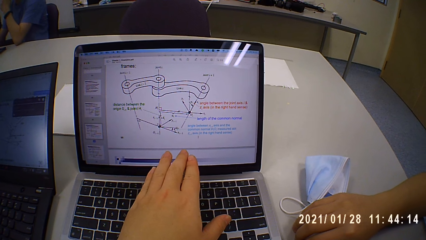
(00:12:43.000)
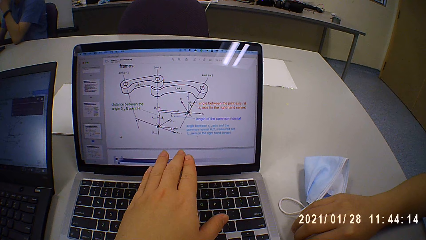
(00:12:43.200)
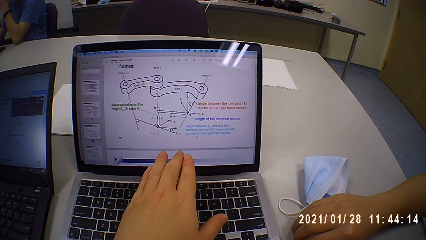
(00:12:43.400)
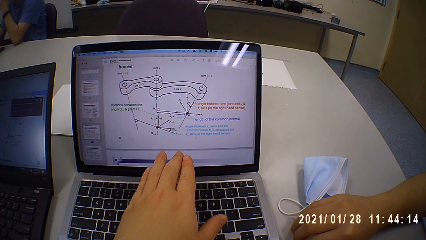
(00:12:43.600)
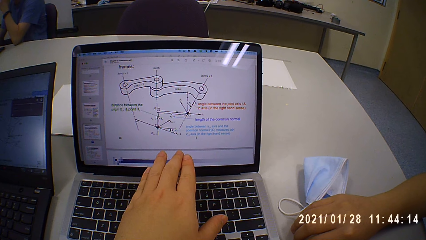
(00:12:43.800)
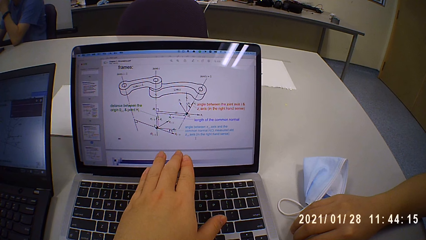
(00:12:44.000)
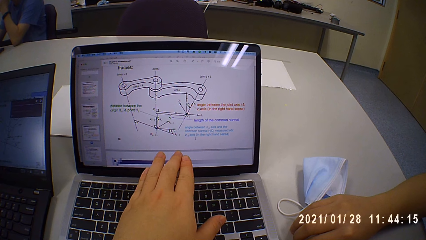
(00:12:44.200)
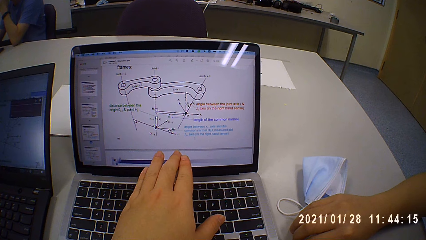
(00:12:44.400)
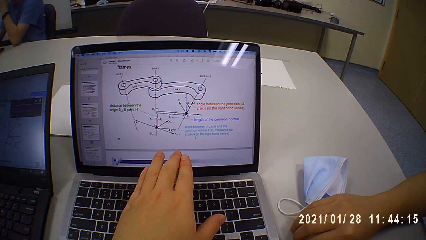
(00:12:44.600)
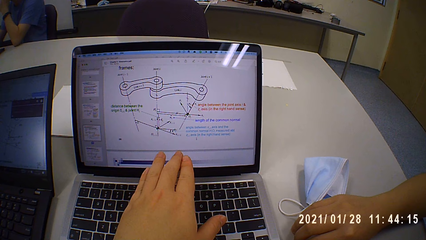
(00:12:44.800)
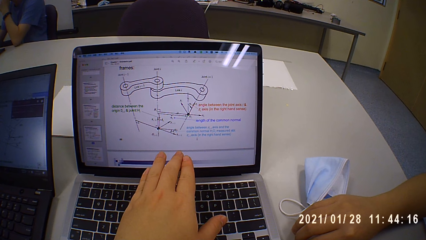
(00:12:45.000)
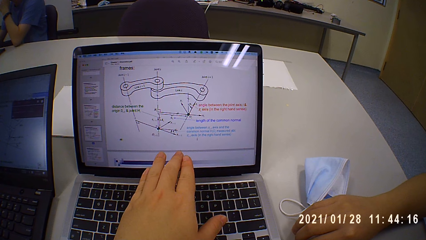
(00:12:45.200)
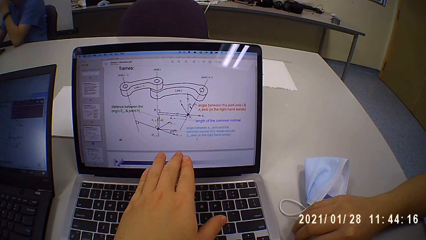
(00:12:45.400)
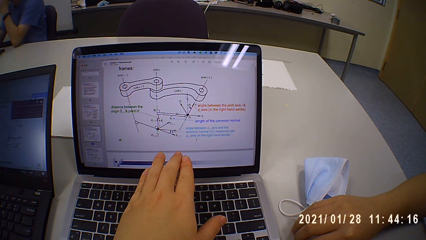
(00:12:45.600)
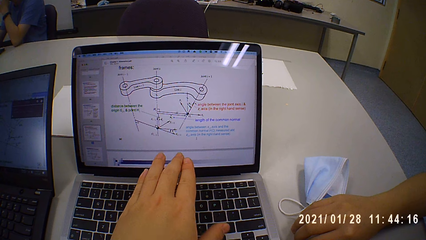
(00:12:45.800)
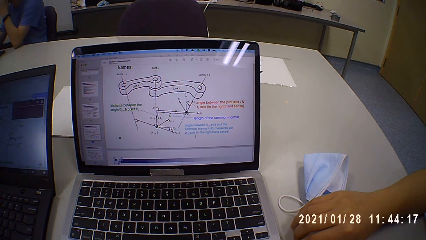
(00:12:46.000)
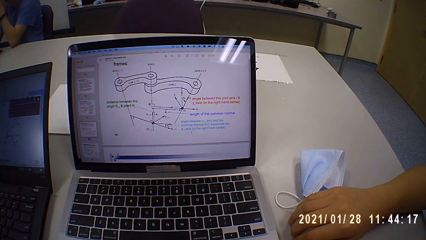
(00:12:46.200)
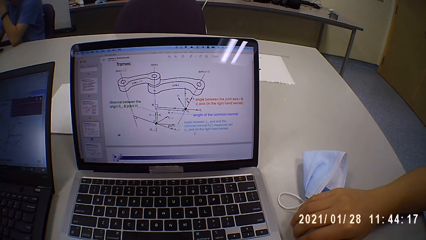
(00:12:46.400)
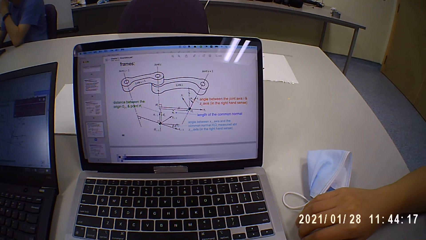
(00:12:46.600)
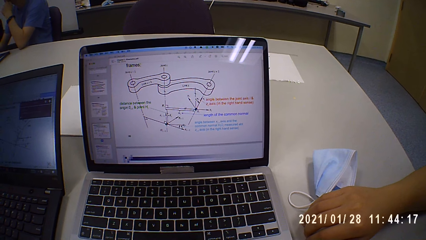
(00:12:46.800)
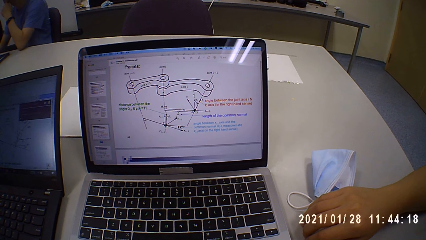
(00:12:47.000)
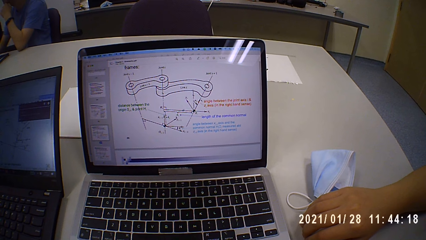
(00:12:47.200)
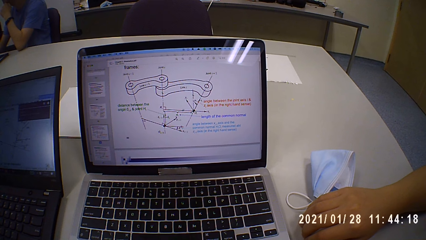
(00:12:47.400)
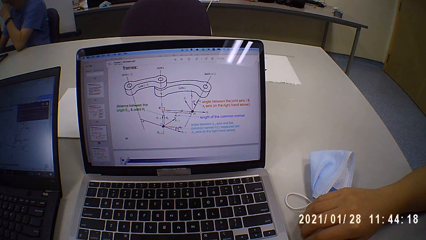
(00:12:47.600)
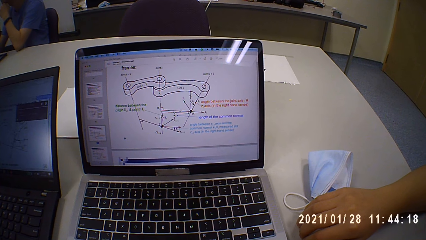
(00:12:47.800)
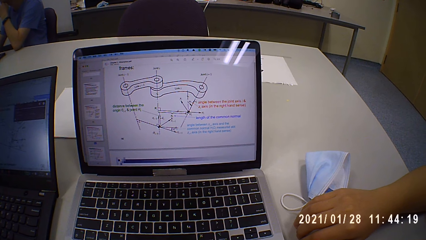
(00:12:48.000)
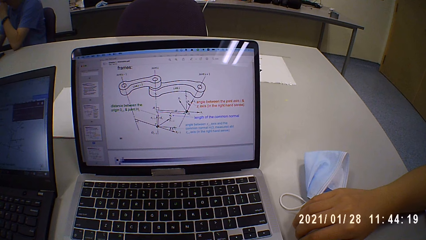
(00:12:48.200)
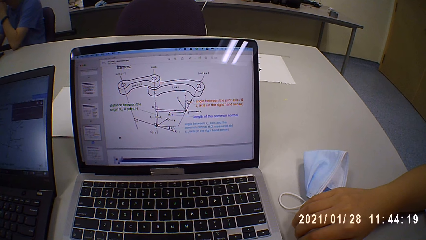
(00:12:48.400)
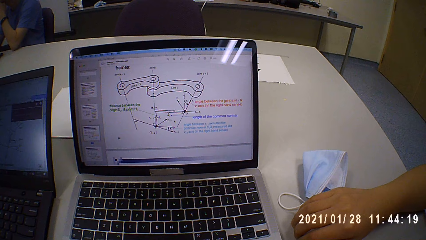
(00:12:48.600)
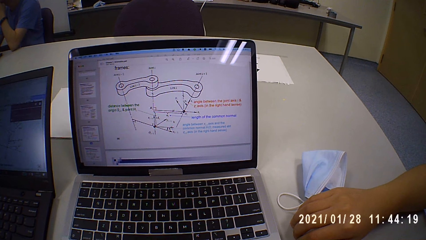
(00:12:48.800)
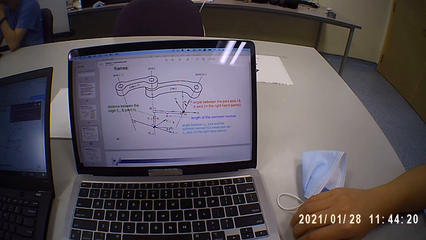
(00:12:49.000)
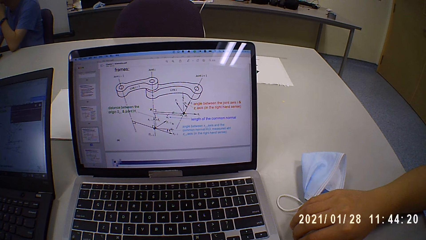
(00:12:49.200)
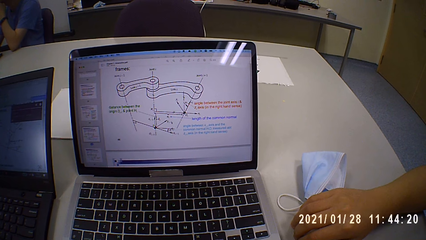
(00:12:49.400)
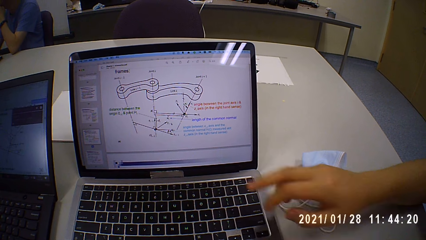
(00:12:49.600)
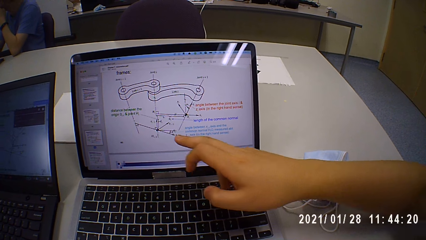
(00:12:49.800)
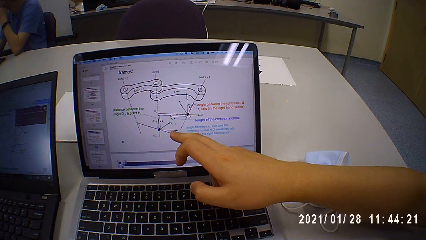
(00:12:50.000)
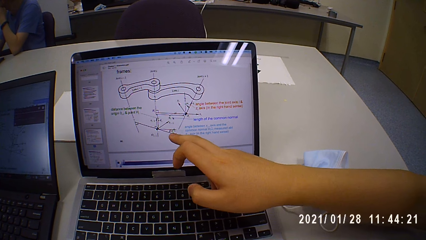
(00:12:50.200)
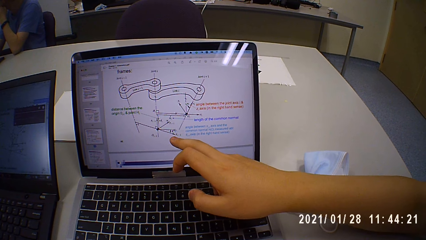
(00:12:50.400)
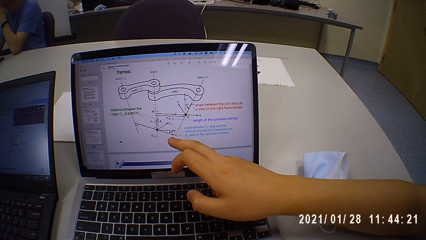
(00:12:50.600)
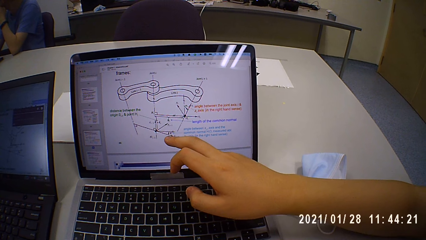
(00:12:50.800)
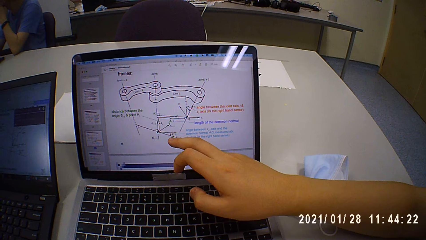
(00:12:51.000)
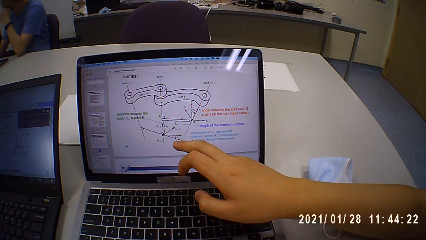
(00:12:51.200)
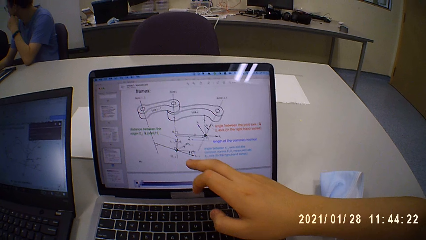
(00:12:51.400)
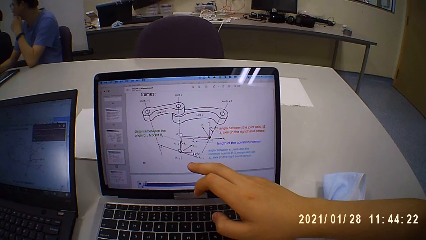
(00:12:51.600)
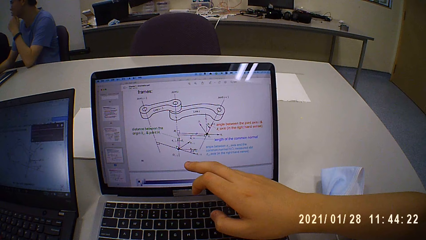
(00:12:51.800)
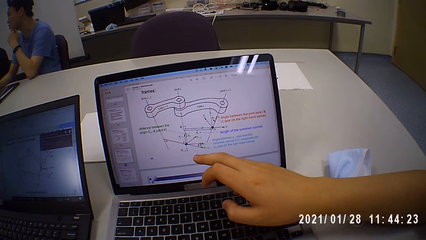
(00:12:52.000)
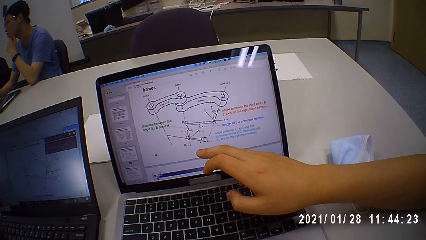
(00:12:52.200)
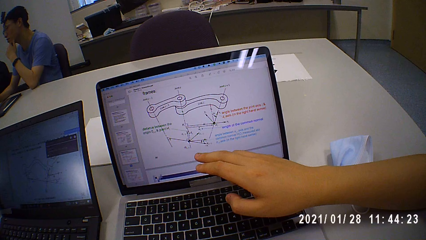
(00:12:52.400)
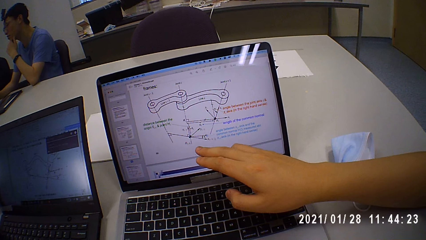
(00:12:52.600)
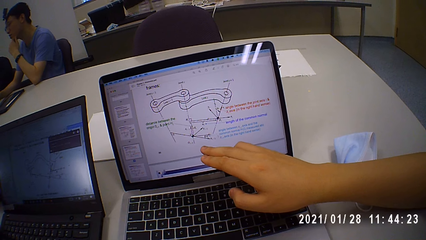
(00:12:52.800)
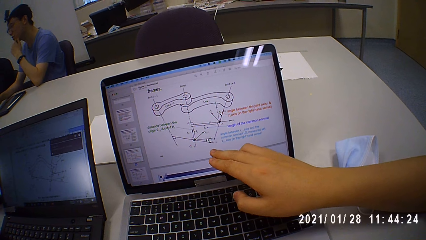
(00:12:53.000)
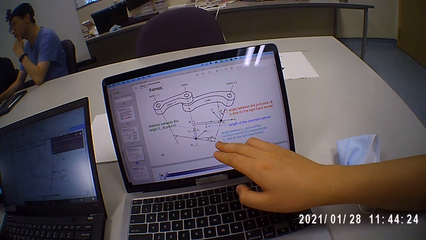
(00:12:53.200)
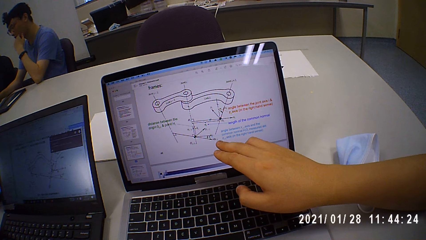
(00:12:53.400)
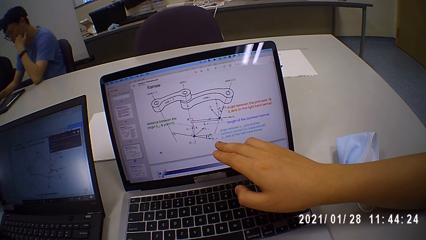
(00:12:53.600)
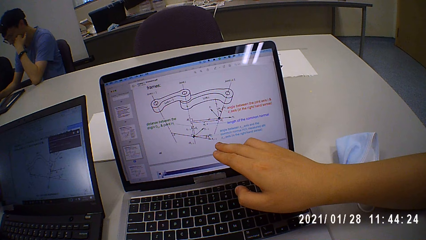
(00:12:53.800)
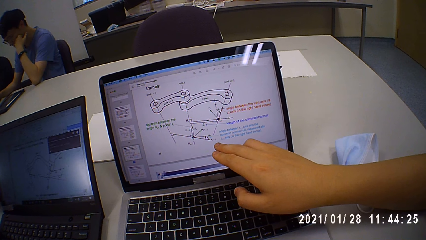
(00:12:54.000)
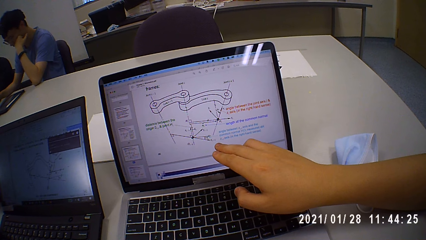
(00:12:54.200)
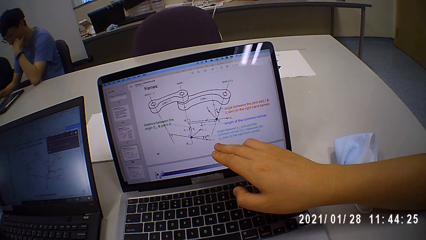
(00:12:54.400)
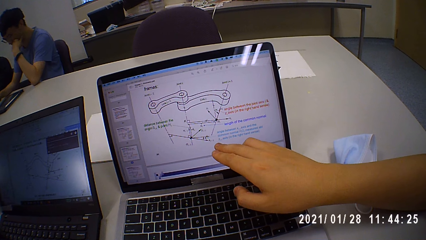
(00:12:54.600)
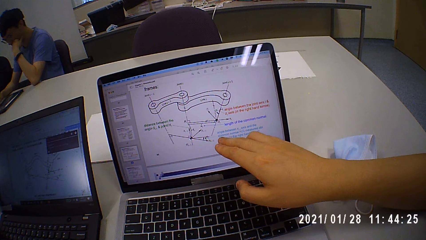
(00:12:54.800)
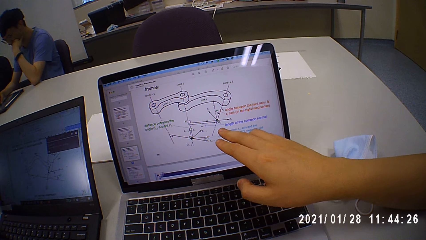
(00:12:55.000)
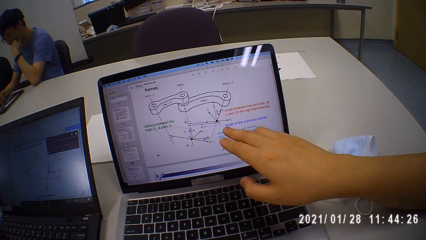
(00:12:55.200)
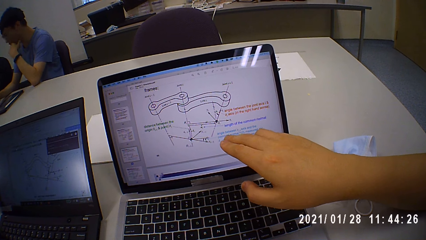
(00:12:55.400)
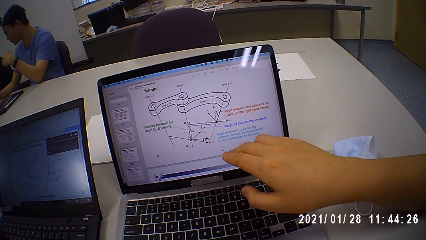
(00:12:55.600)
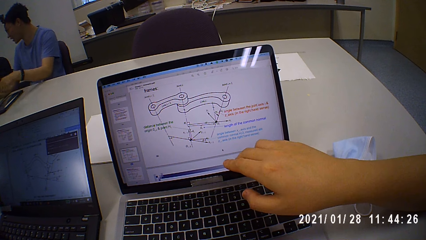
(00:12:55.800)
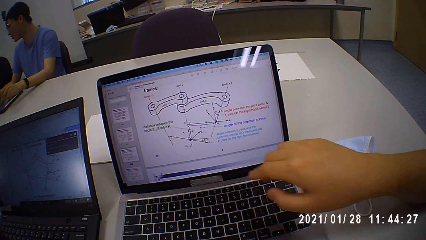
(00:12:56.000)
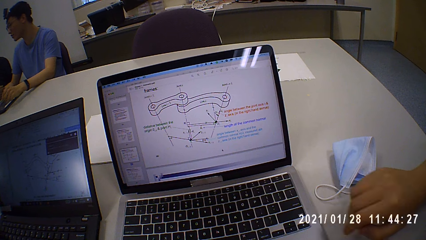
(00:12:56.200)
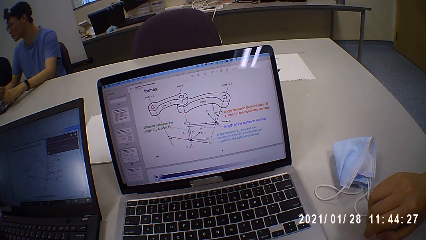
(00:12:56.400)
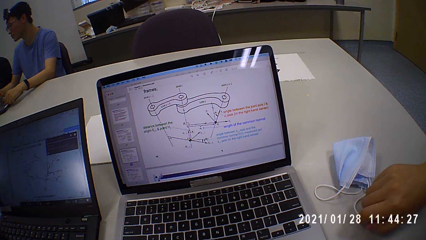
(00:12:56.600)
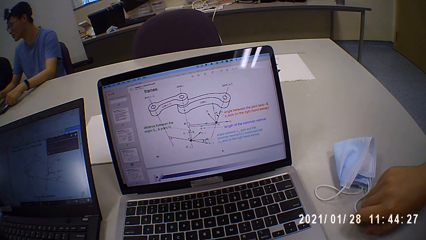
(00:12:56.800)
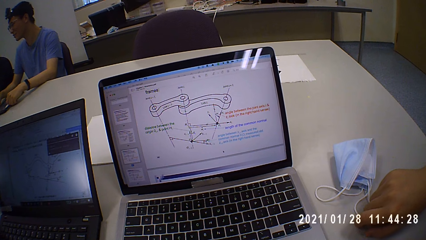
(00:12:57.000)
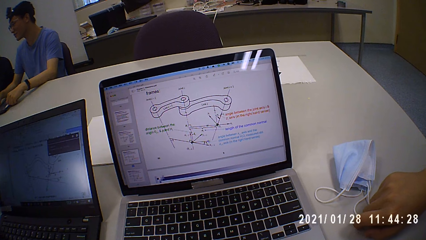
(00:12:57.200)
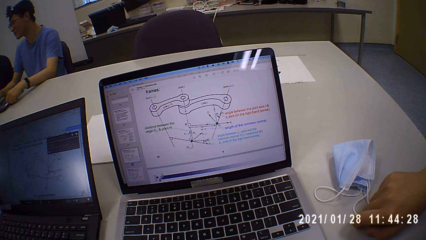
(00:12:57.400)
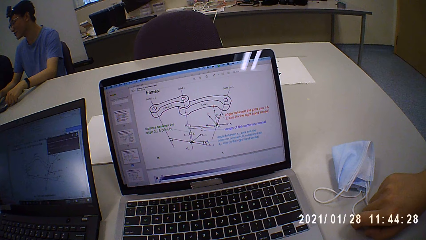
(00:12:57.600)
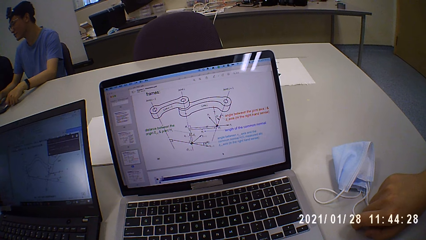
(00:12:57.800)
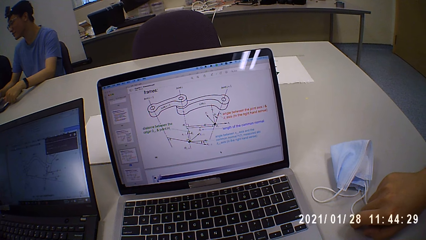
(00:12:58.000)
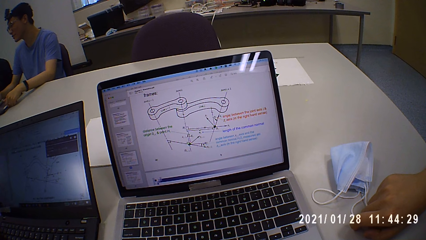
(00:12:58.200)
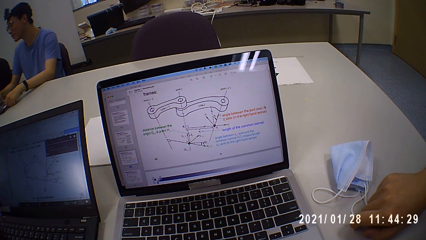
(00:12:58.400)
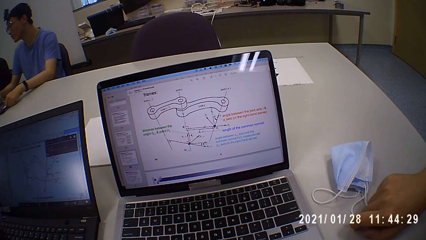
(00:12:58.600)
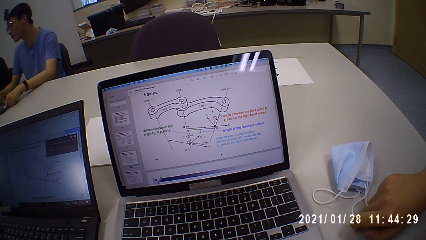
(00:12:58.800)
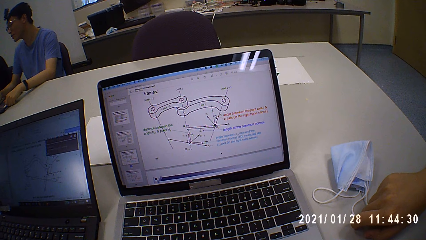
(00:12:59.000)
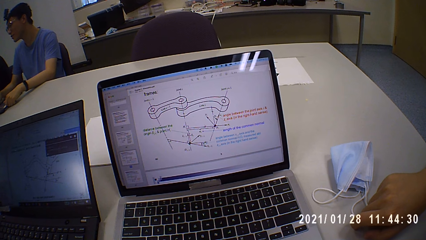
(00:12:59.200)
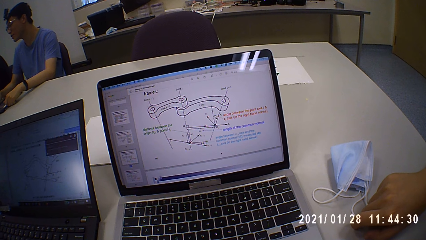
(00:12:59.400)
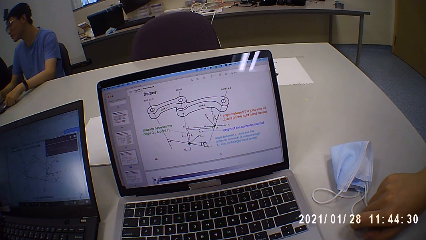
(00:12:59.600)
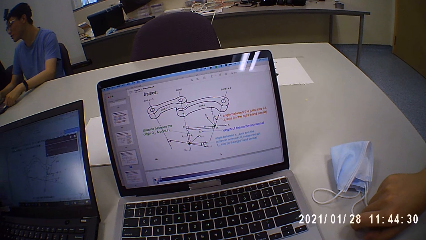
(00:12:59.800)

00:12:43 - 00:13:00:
The camera wearer removes the left hand from the laptop. They look at the laptop. A man gesticulates with his right hand. The man points at the laptop. Another man rubs his face with his left hand. The first man removes his hand from the laptop. The camera wearer looks at the laptop.
